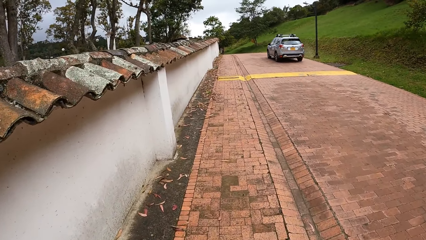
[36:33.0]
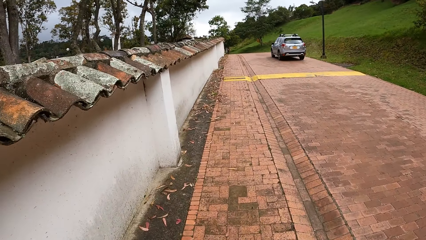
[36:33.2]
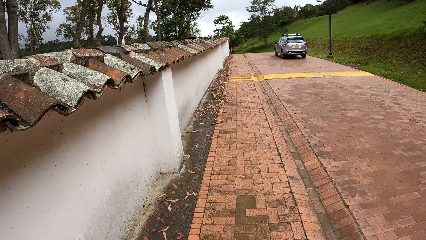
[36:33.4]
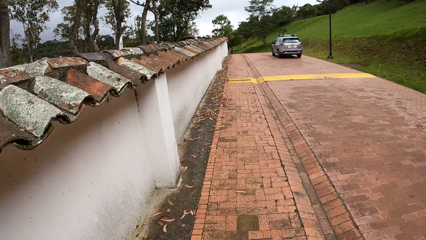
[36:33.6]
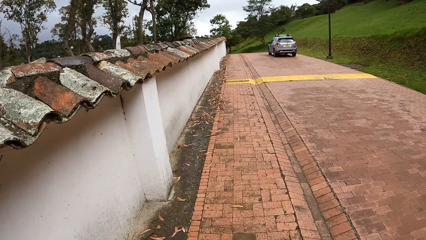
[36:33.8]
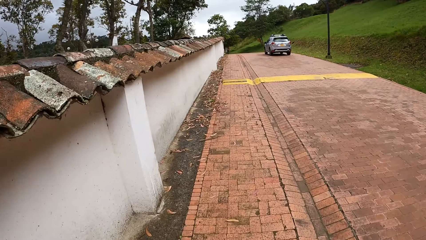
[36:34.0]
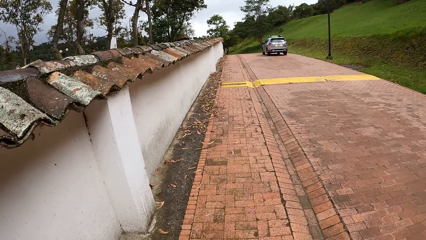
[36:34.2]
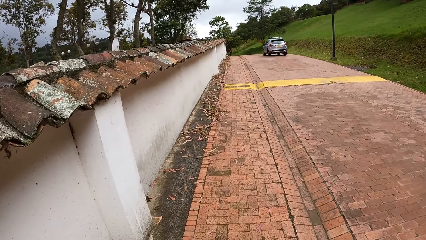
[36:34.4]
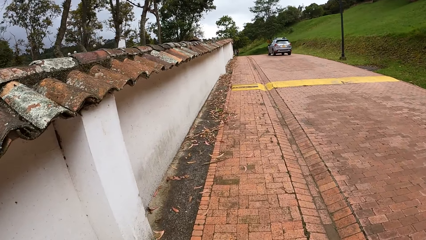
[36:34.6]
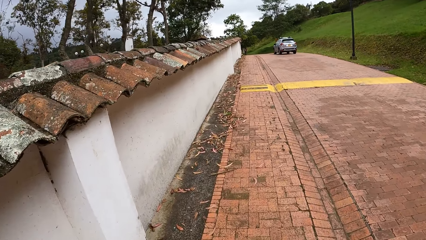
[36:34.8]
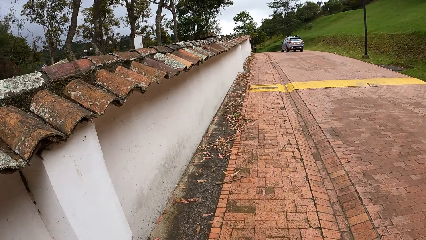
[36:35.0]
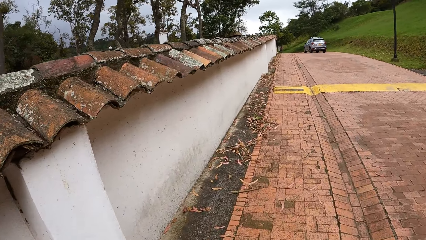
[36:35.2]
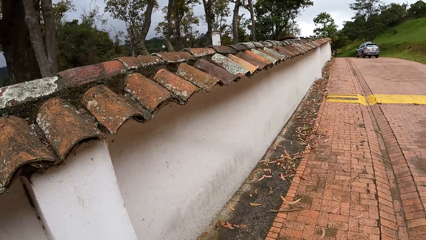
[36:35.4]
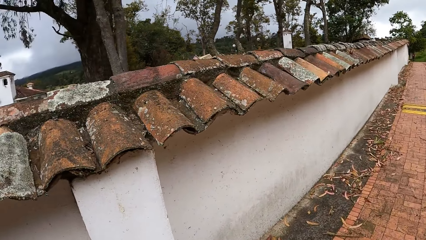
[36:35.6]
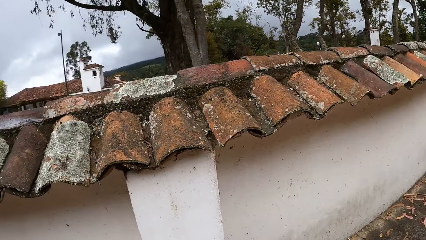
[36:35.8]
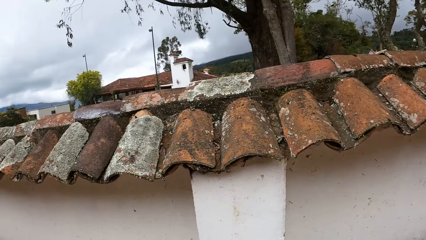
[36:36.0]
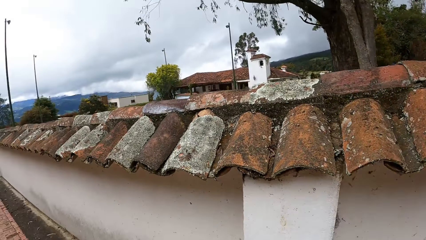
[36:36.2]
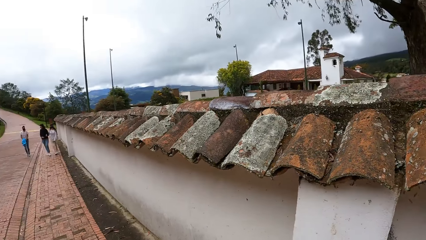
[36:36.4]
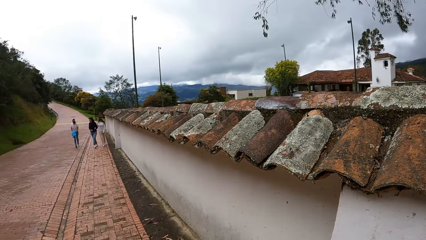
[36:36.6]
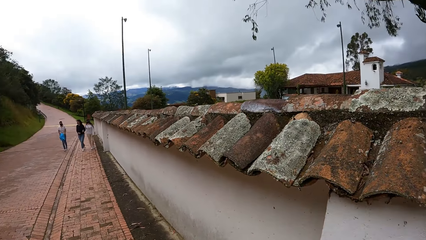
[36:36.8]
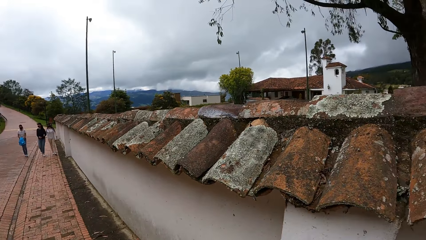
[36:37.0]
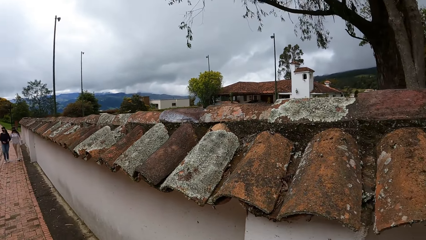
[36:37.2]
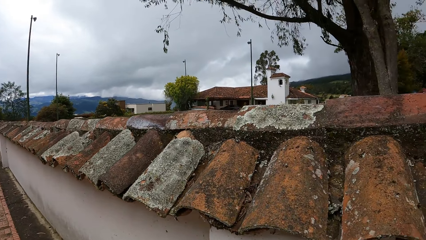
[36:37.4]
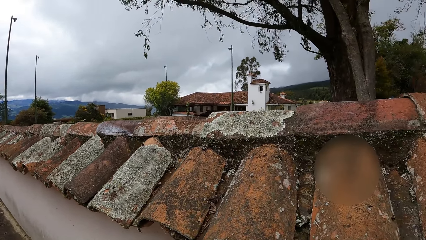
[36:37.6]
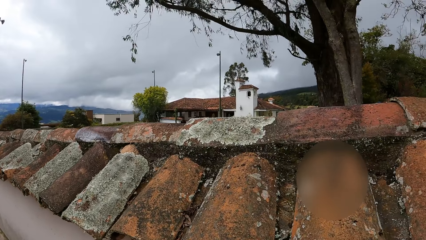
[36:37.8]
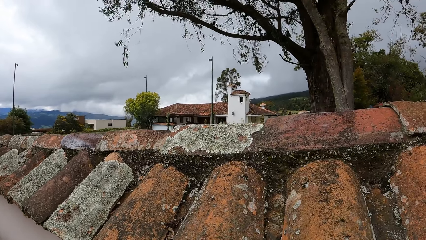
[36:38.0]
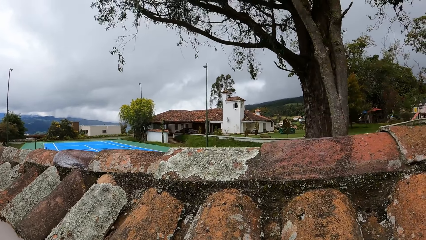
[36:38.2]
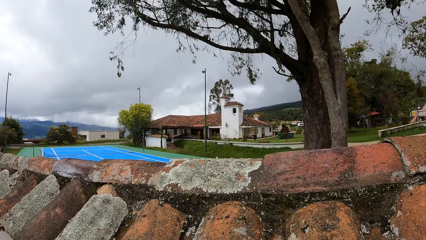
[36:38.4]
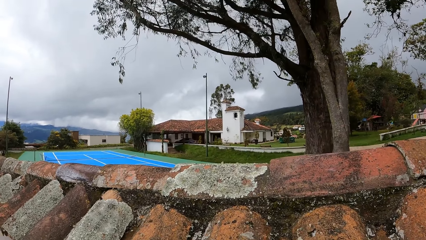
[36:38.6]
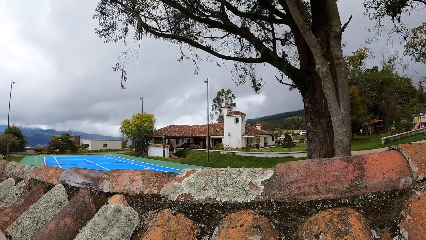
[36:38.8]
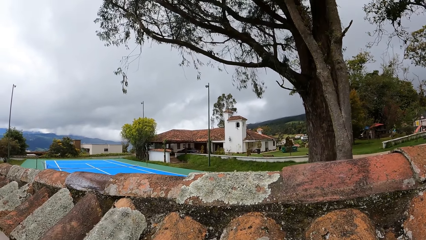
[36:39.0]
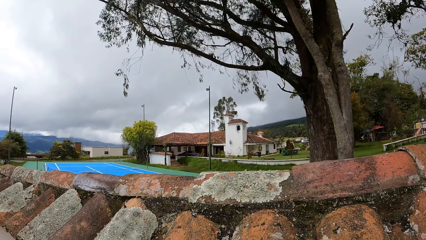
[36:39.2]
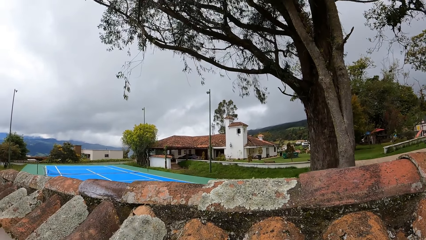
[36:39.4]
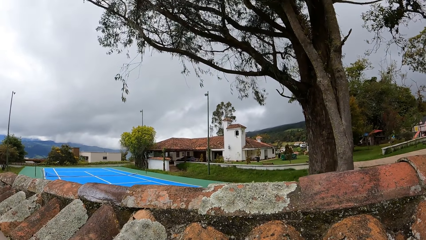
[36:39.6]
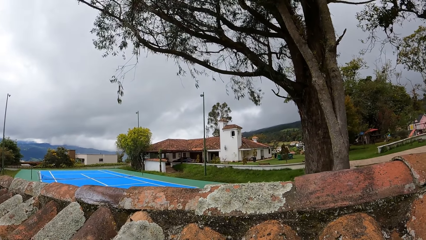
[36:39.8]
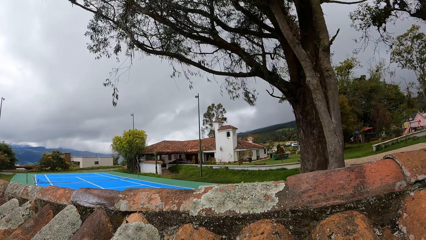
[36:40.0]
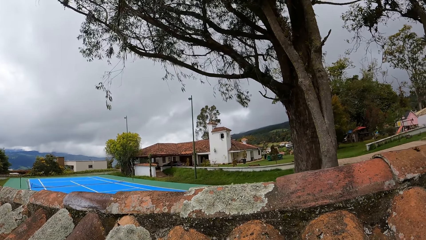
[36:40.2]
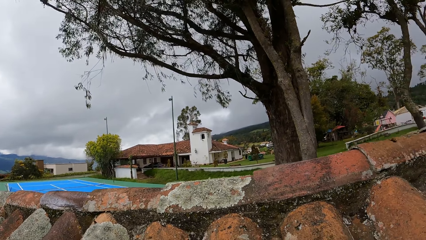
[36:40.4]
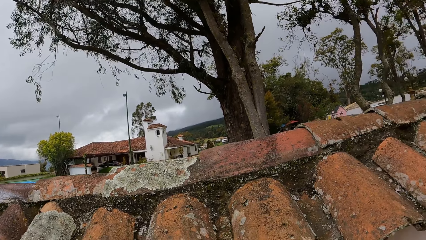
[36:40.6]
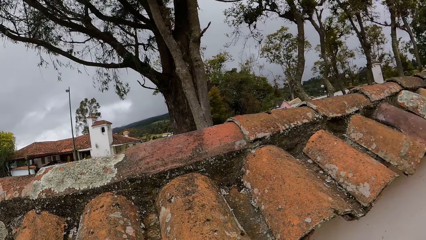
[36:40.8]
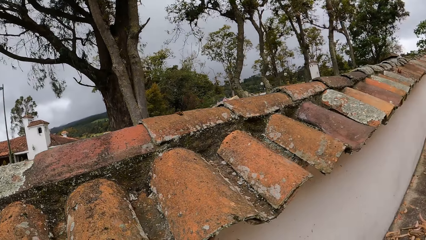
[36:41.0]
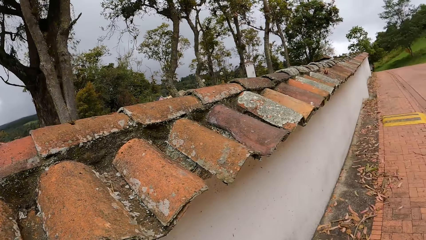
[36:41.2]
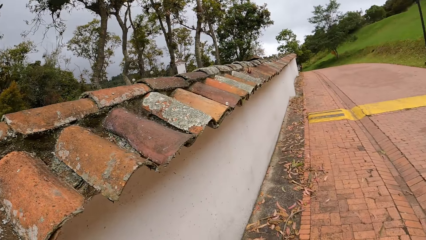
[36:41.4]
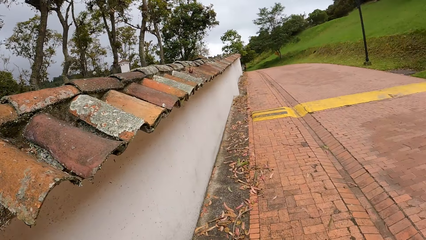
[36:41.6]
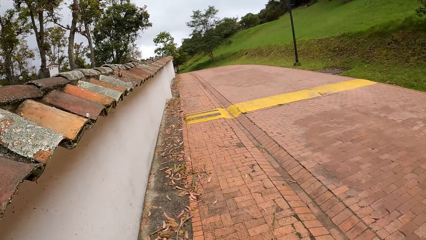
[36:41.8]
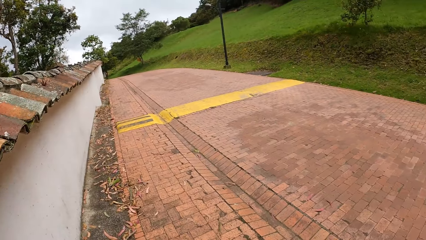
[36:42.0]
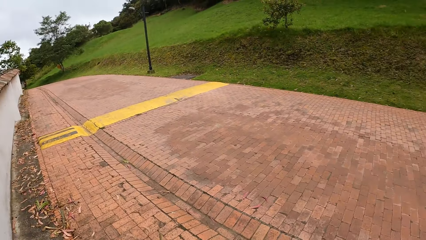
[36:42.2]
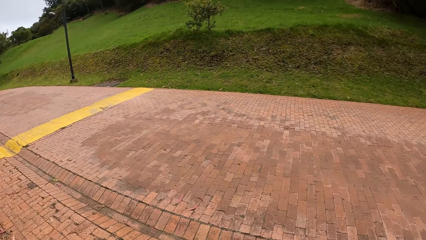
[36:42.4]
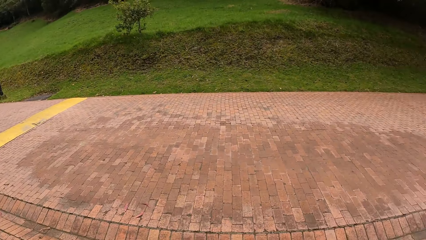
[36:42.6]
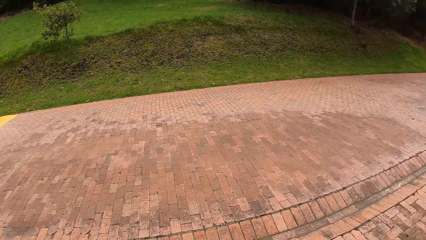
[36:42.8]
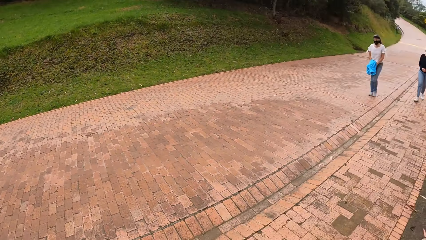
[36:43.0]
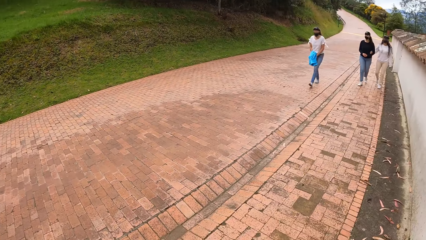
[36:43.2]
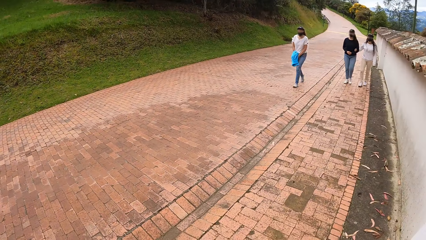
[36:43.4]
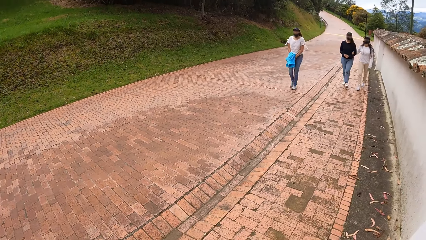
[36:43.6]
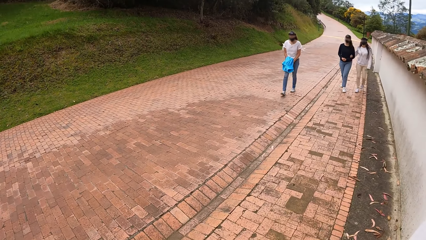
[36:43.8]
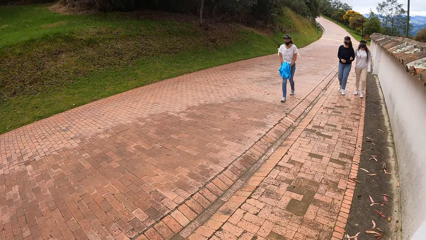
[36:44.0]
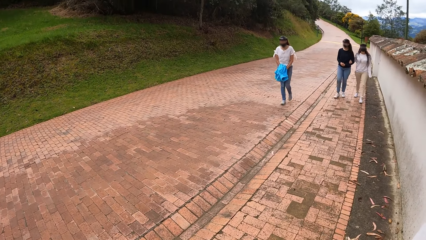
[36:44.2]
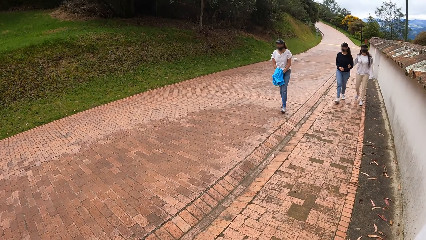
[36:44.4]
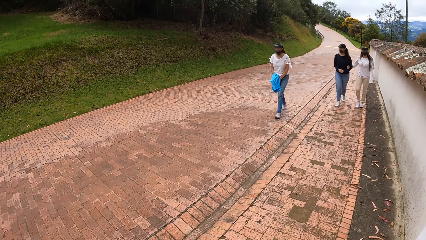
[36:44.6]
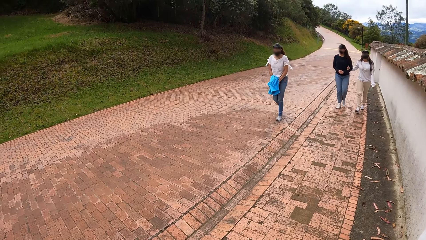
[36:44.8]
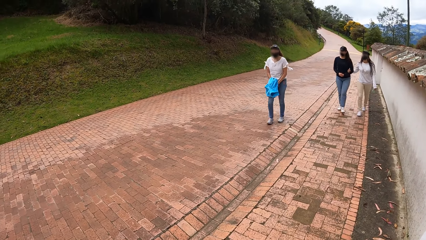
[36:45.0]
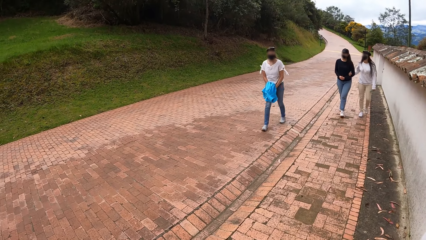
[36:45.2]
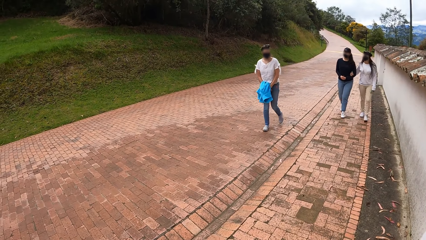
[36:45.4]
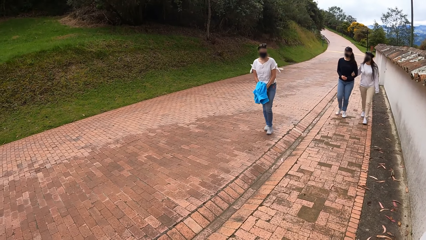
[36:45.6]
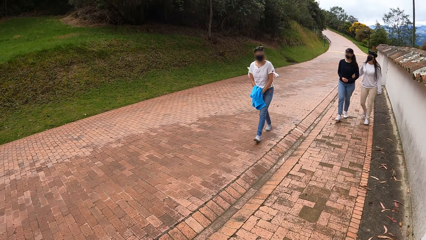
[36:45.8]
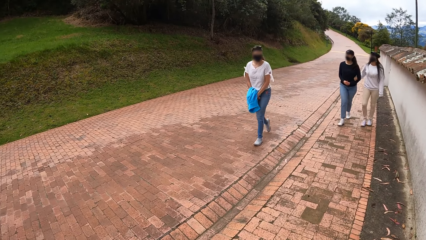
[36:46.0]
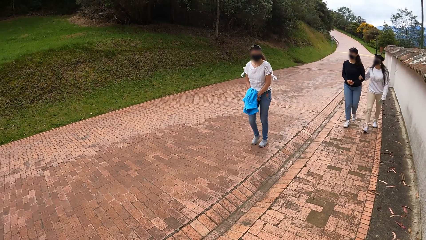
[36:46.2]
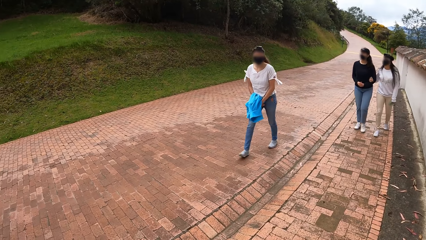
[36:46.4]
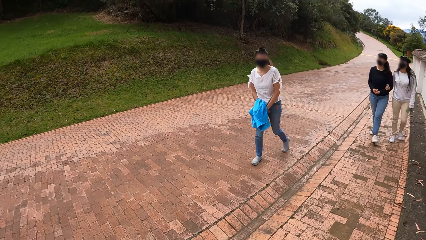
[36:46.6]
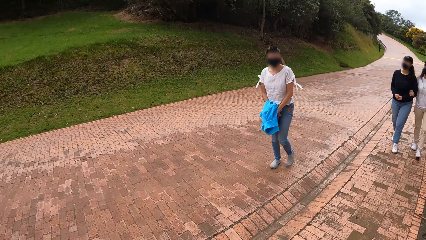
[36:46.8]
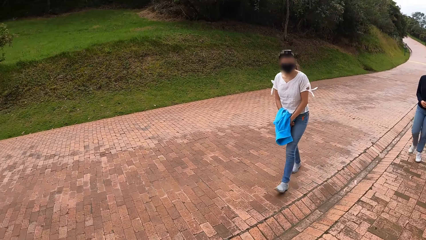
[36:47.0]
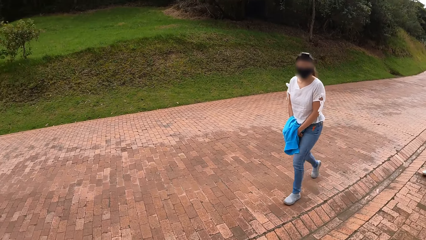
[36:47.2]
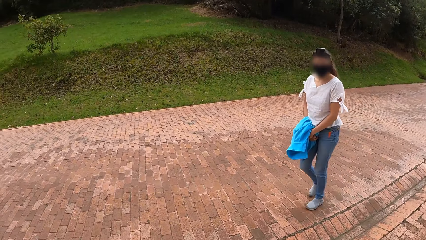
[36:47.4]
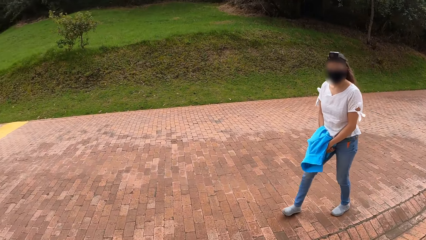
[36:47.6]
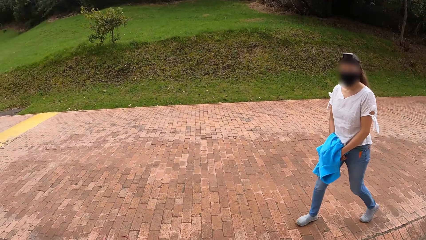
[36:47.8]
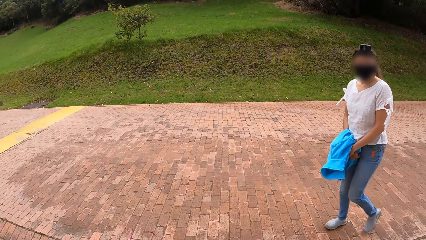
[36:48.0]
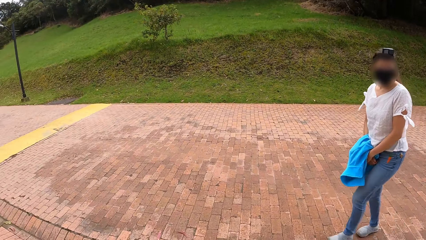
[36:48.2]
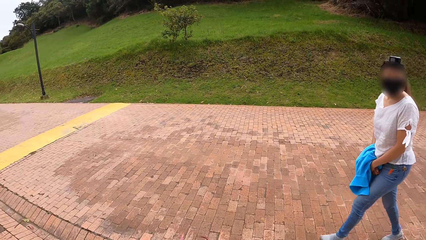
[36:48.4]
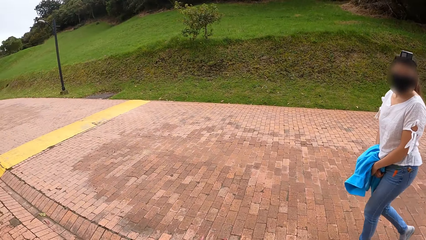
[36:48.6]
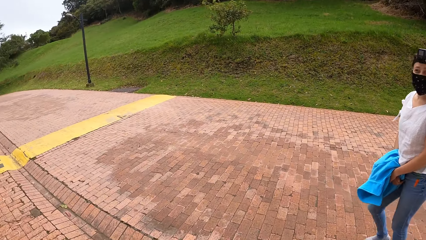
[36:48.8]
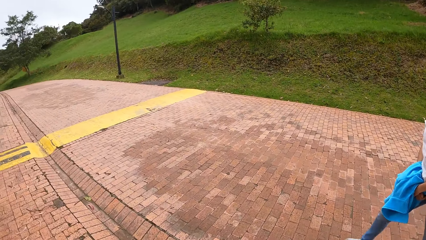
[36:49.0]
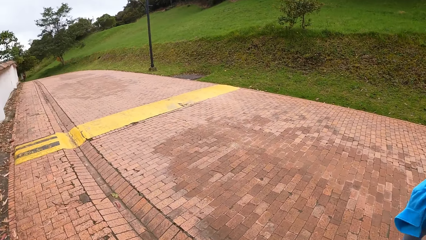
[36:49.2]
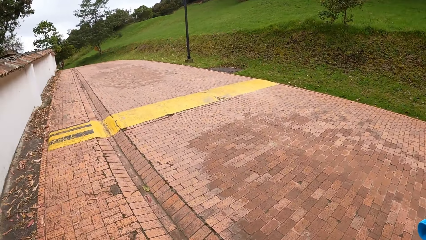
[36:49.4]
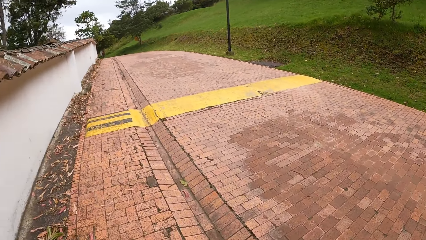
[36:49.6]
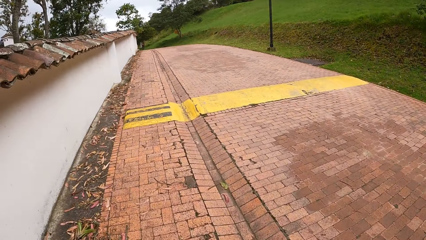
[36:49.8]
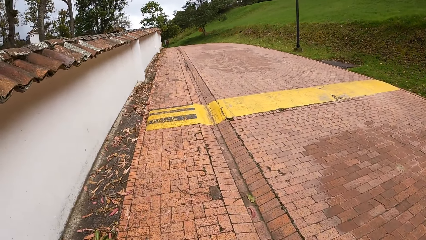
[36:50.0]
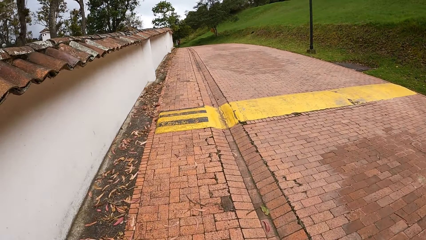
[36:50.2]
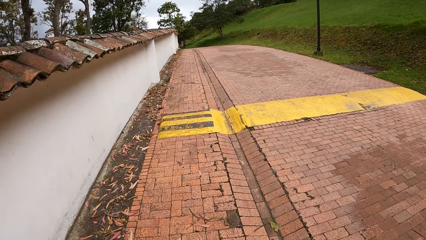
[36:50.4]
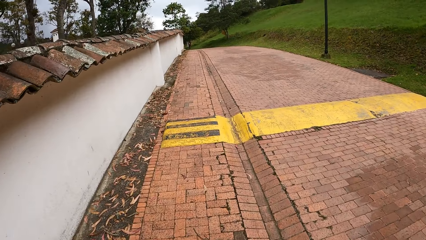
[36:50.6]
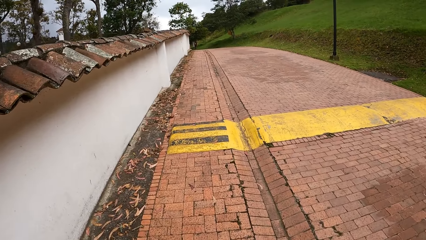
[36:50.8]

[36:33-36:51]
The camera wearer looks back at friends, peeps over the fence for a while, and walks forward. They interact with a woman, another woman, and a third woman. They look back at friends and interact with a woman.
